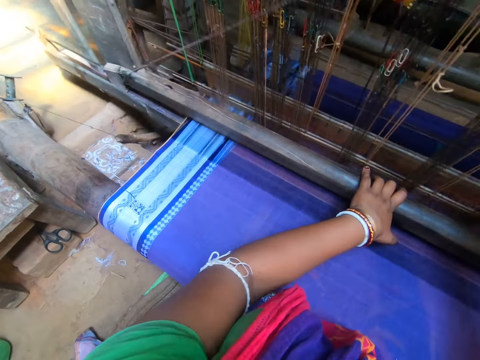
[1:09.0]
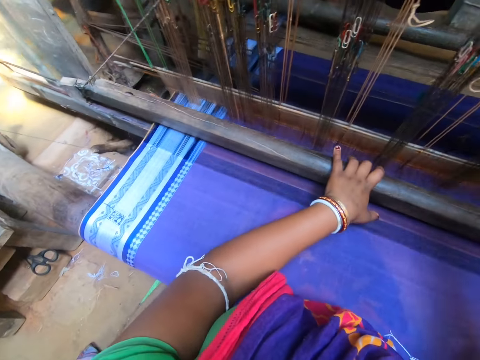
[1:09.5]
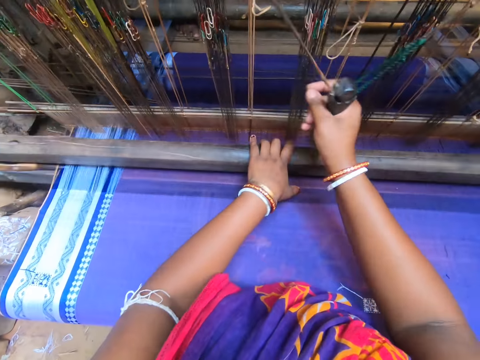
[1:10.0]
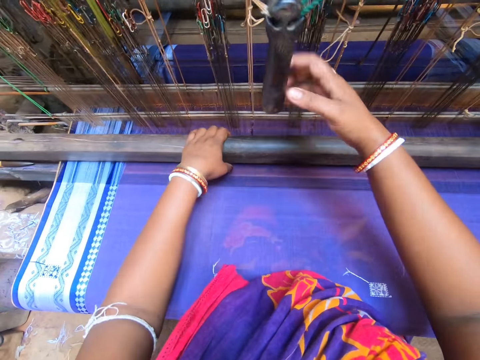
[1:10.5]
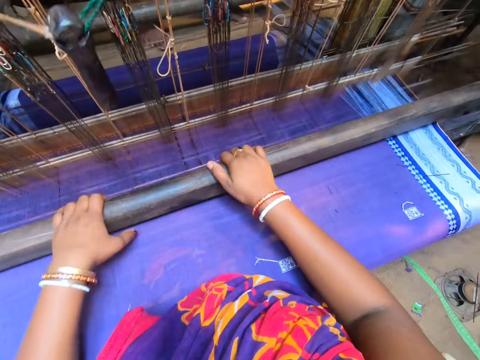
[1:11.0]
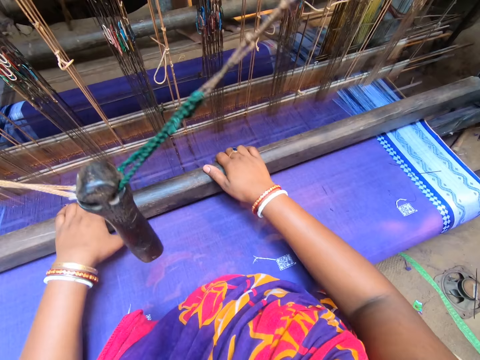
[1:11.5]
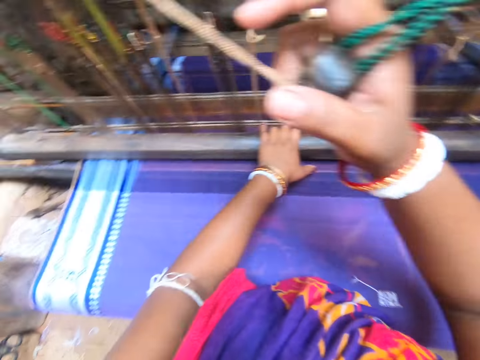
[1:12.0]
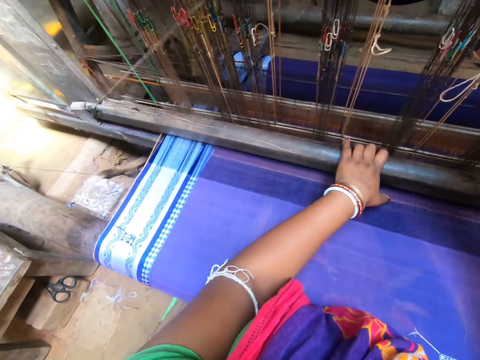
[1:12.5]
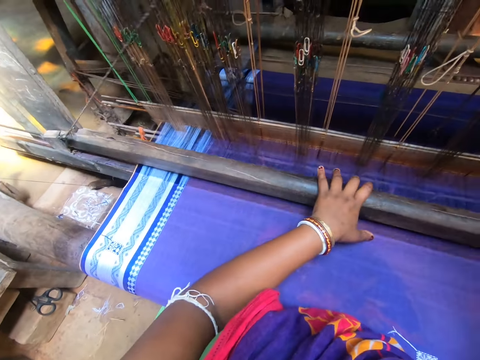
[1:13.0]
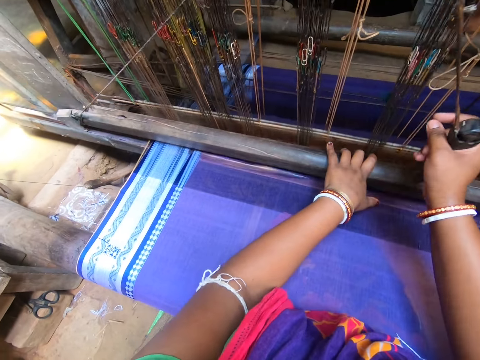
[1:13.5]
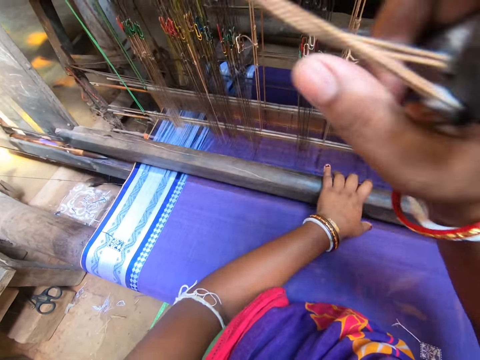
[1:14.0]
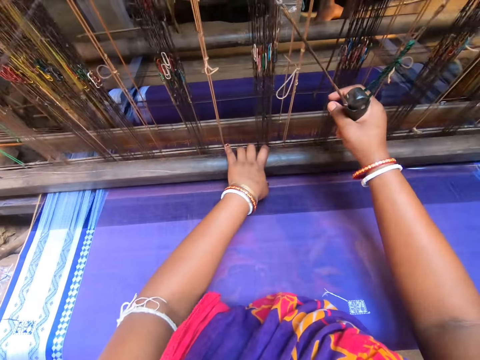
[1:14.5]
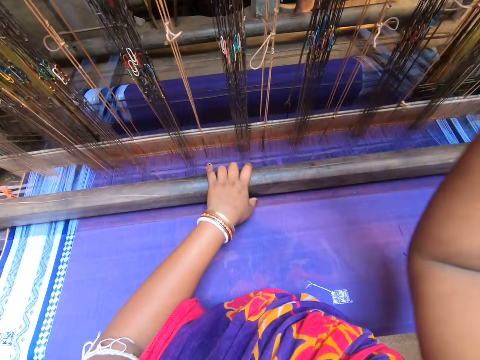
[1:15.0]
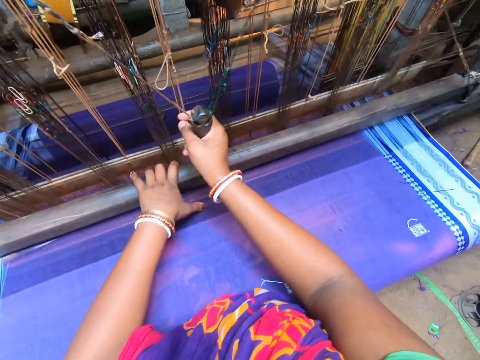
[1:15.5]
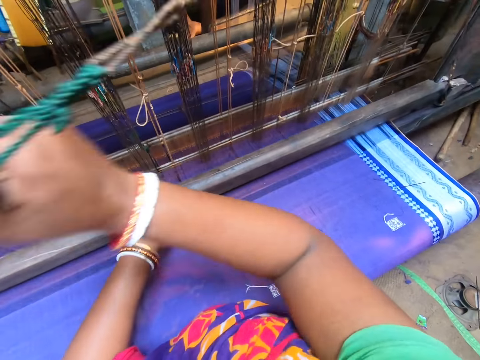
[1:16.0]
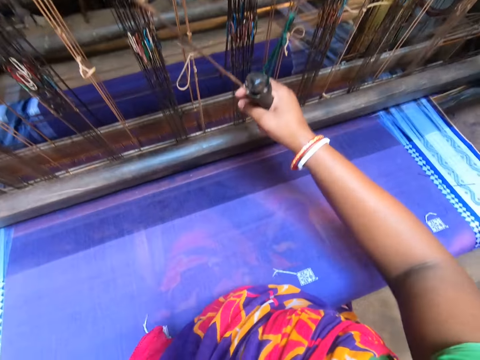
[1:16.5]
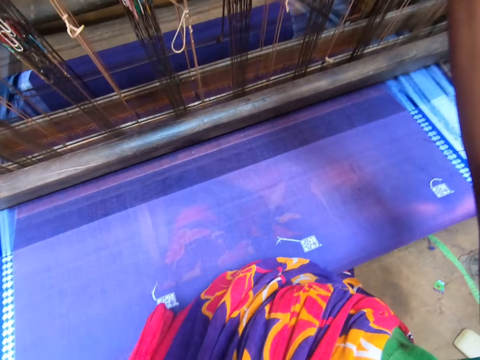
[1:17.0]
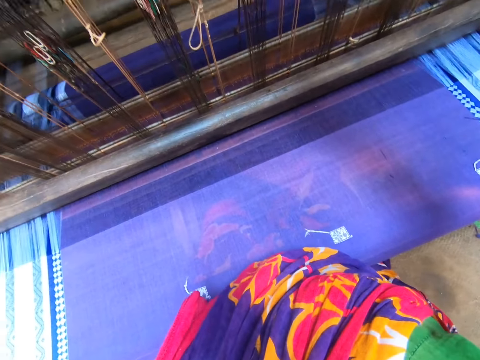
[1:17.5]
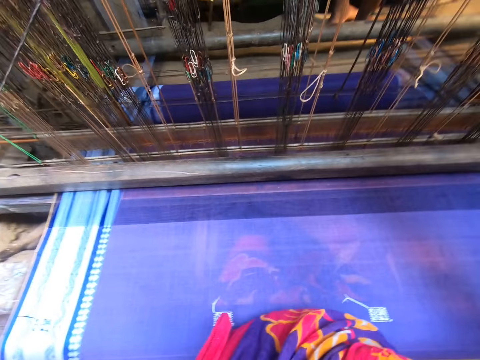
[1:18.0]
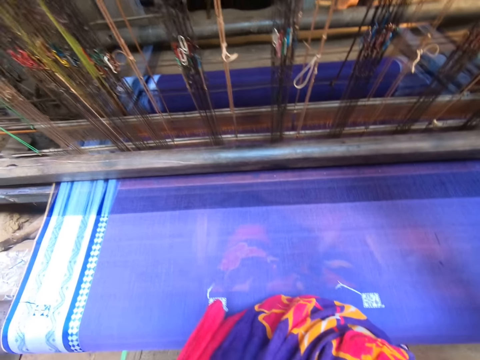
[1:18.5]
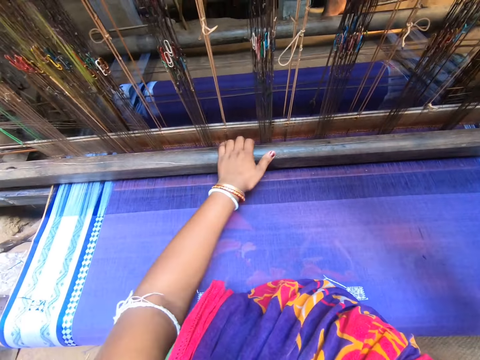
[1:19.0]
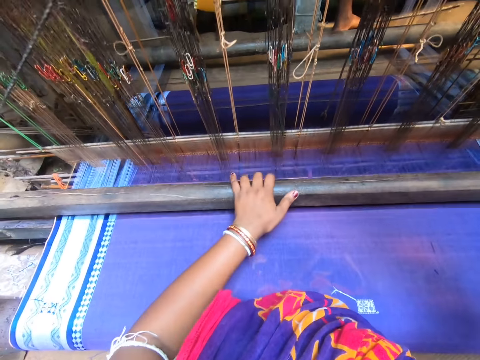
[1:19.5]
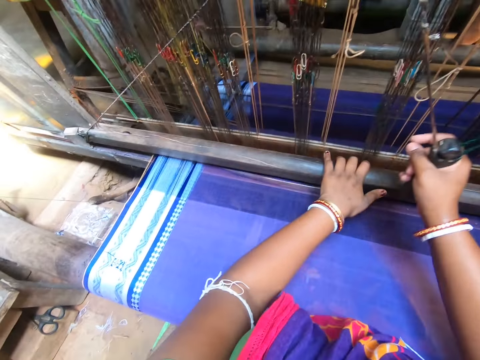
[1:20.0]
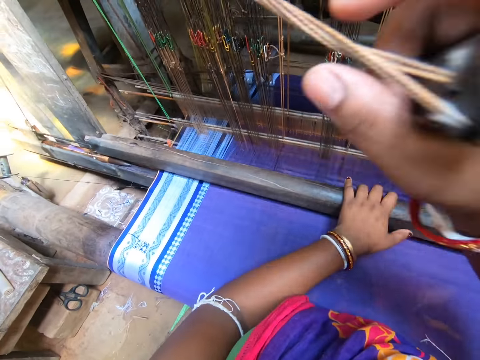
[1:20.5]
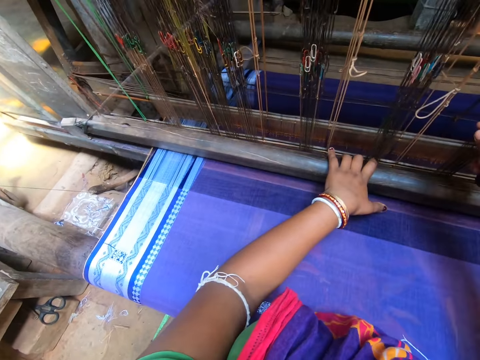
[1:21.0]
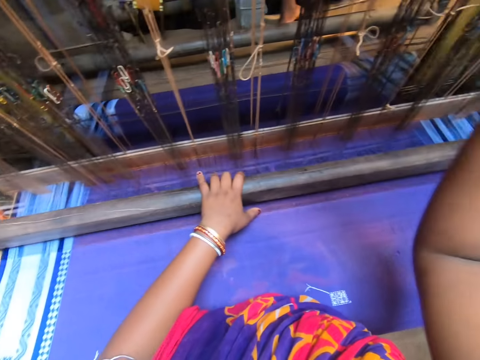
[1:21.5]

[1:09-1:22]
The camera wearer knits a piece of cloth. She adjusts a thread on the piece of cloth. She knits the piece of cloth. She raises her left hand towards the camera. She holds the gear of the loom machine with her right hand. She adjusts the thread on the piece of cloth. She operates the loom machine with her left hand. She weaves the cloth on the loom machine with both hands.

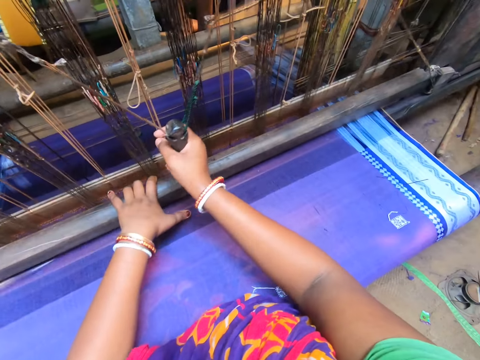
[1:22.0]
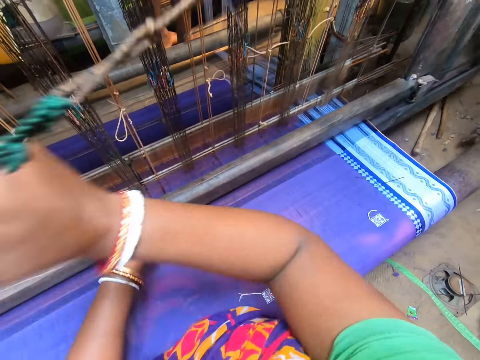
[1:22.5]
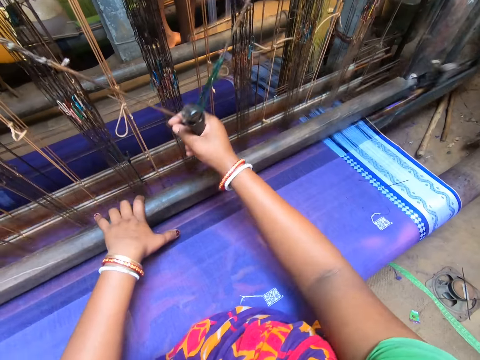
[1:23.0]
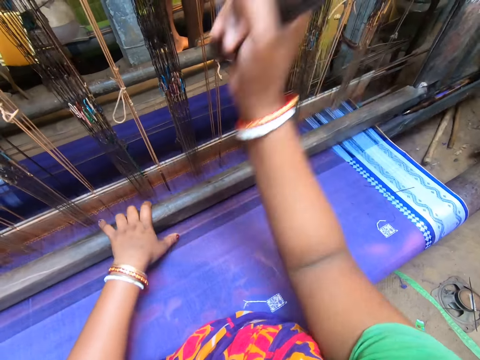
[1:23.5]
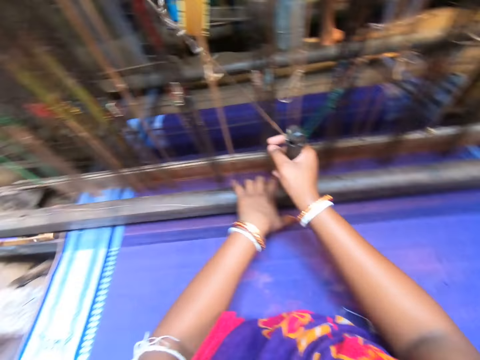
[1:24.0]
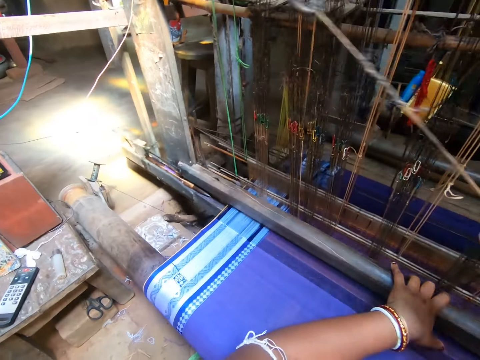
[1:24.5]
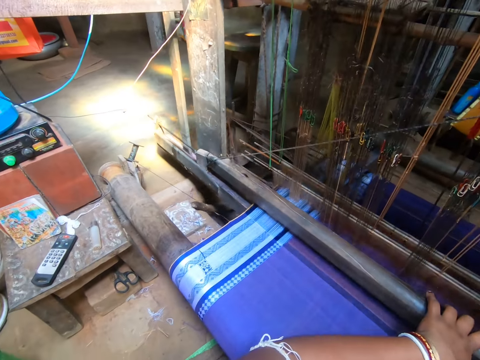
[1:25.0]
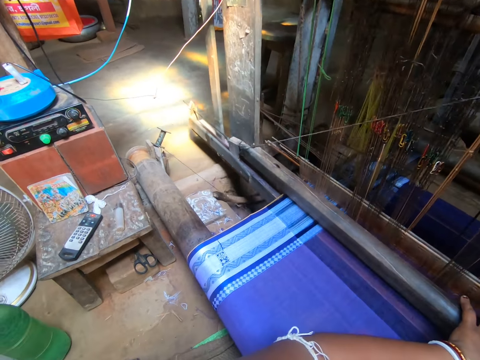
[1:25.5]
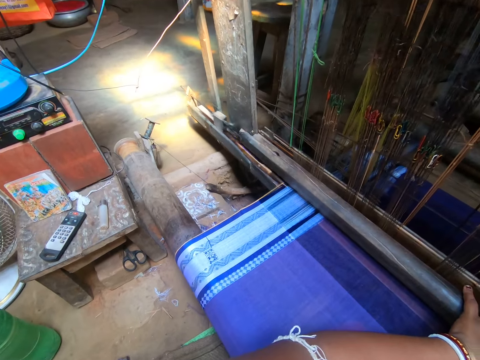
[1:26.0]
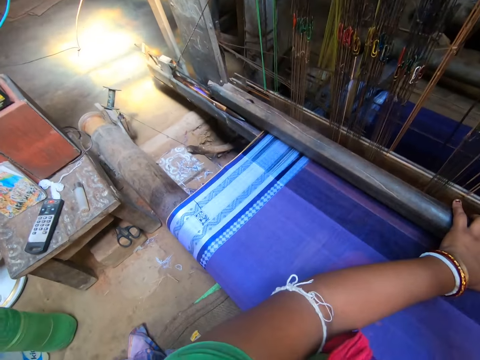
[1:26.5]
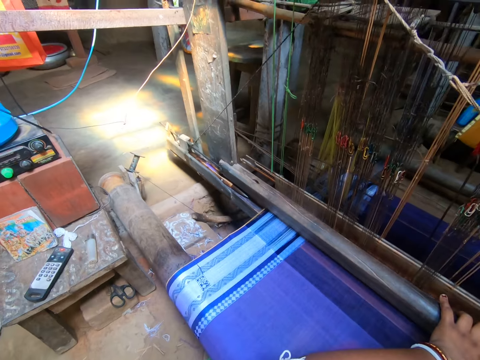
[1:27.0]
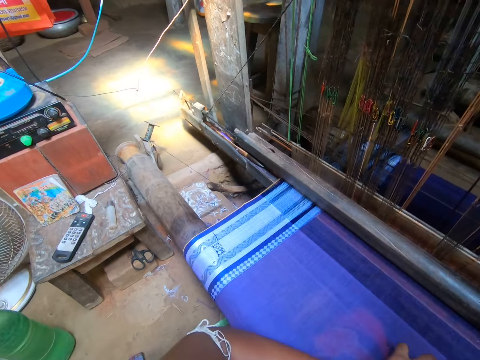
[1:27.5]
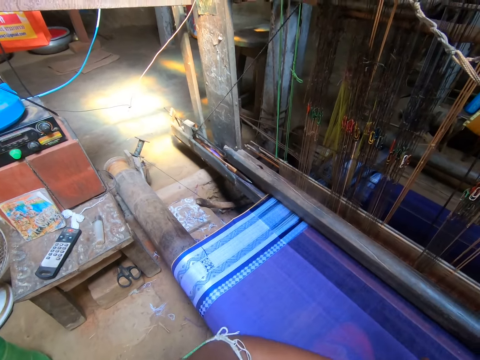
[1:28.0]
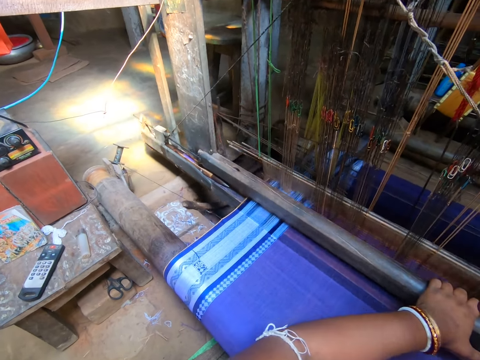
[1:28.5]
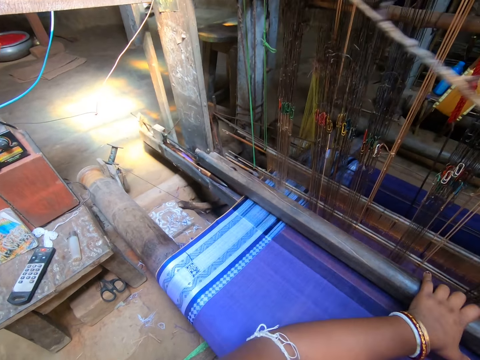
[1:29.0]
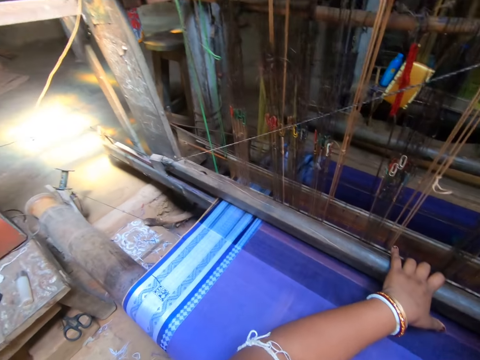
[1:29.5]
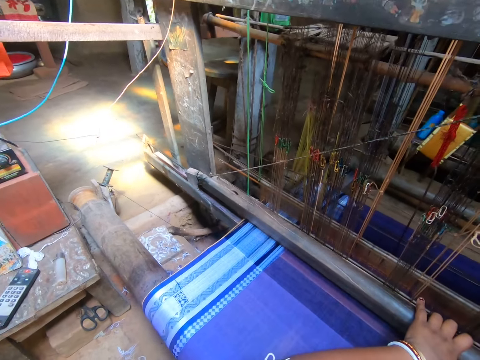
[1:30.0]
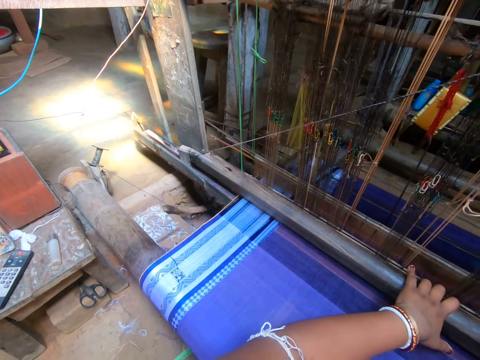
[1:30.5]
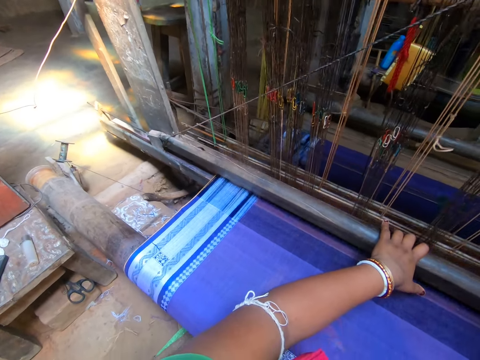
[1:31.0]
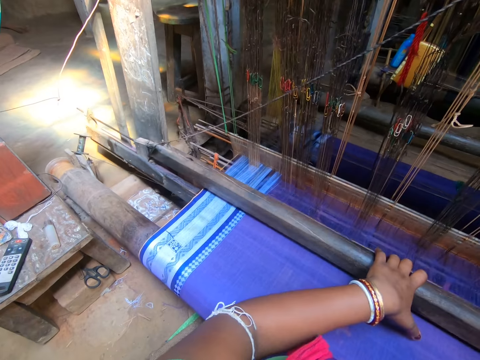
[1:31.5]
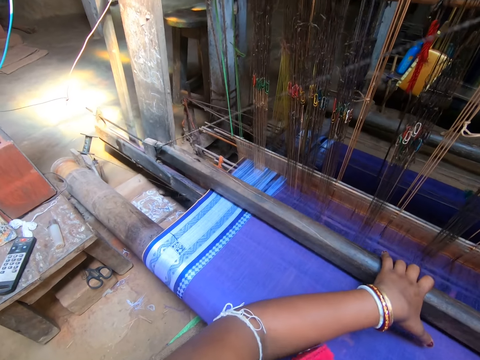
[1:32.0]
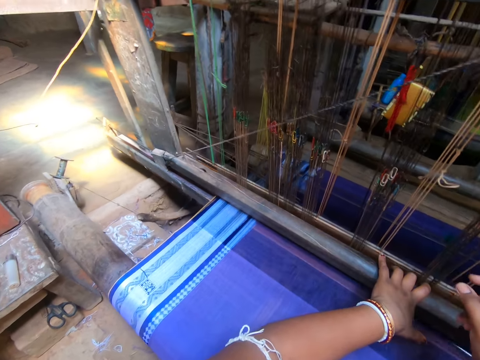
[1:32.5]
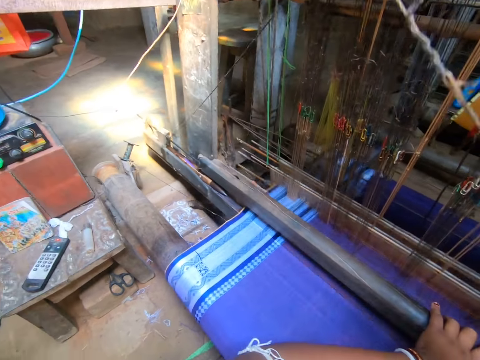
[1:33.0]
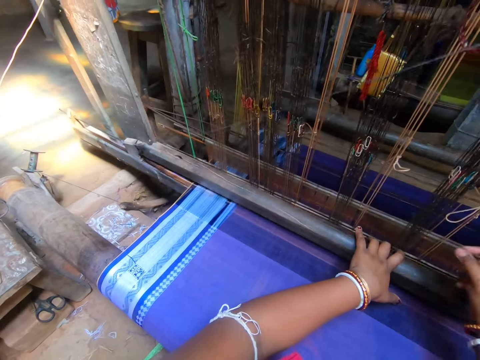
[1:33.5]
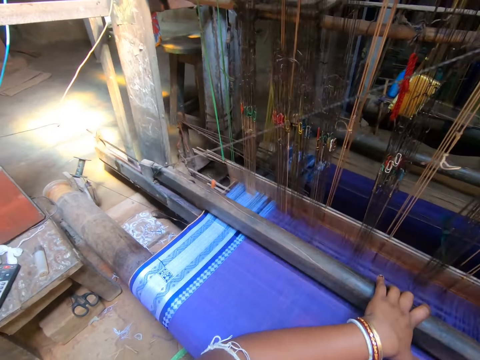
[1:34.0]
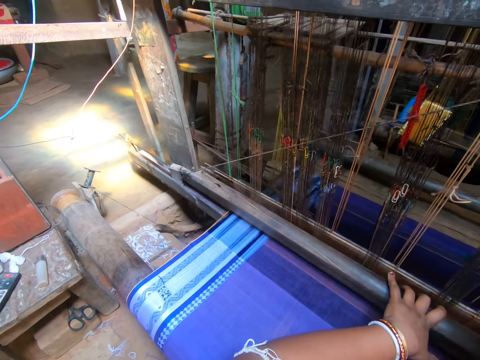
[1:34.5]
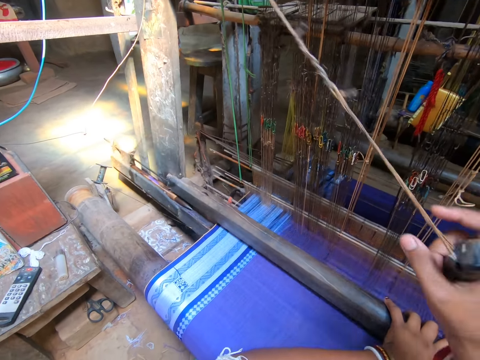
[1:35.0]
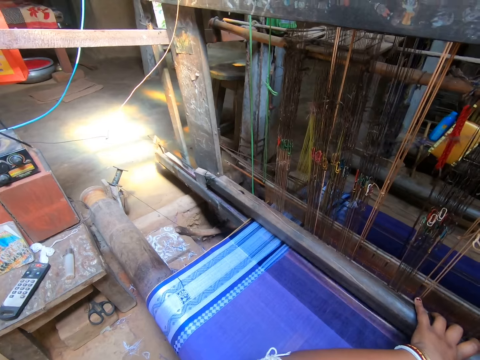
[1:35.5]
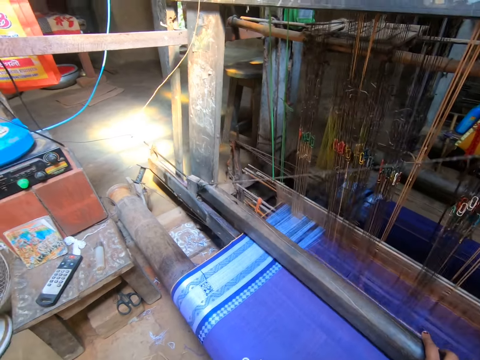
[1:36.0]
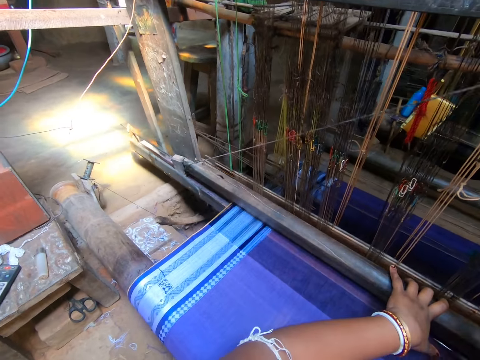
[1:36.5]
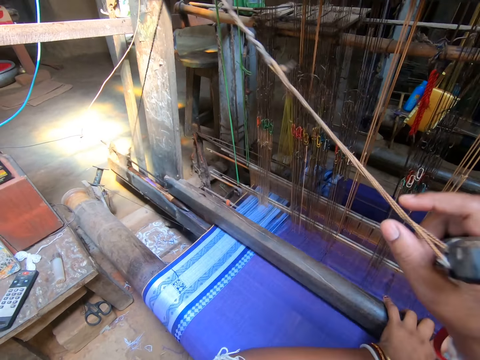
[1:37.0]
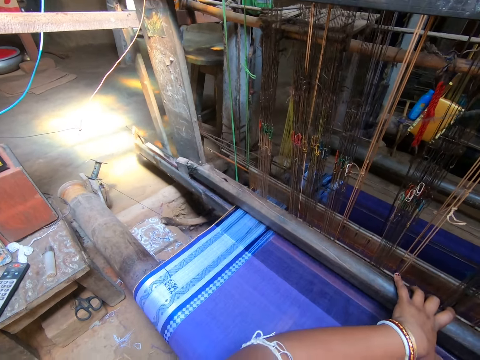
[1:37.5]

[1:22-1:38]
The camera wearer adjusts a thread on a piece of cloth. They knit the piece of cloth. They adjust the thread on the piece of cloth. They knit the piece of cloth. They adjust the thread on the piece of cloth.
